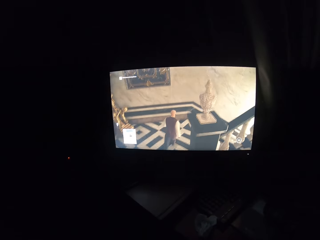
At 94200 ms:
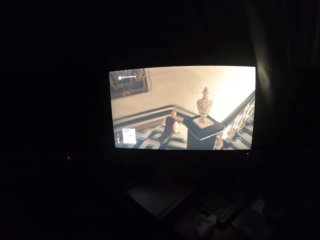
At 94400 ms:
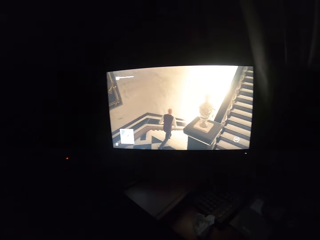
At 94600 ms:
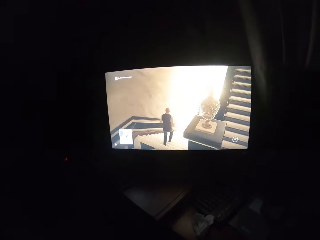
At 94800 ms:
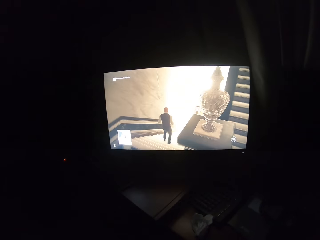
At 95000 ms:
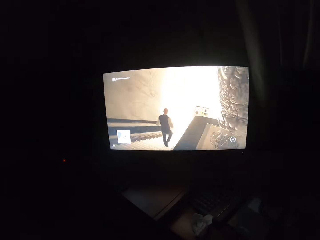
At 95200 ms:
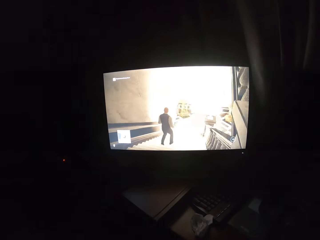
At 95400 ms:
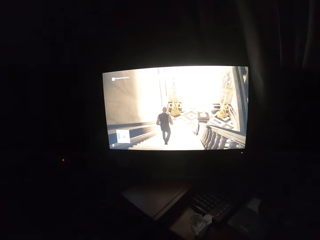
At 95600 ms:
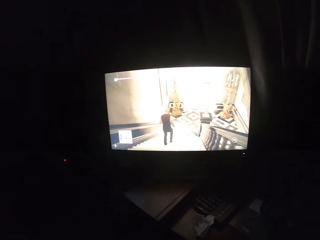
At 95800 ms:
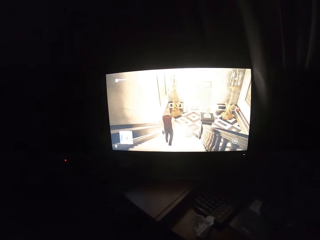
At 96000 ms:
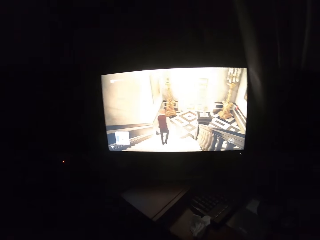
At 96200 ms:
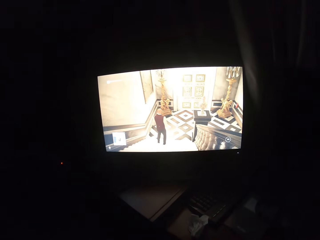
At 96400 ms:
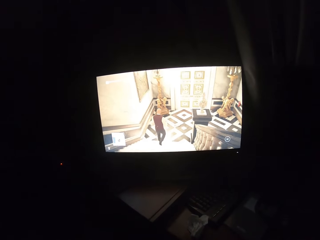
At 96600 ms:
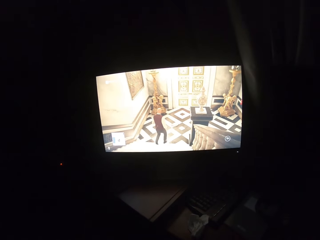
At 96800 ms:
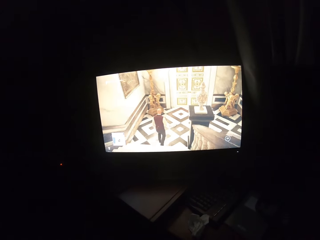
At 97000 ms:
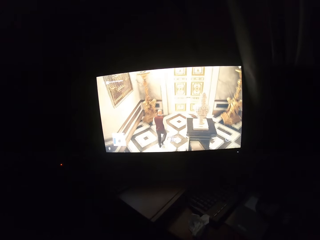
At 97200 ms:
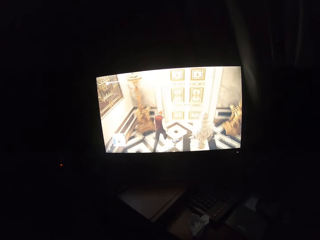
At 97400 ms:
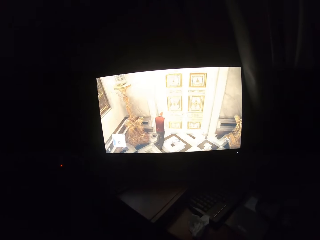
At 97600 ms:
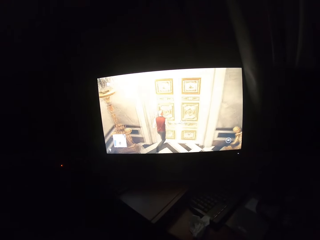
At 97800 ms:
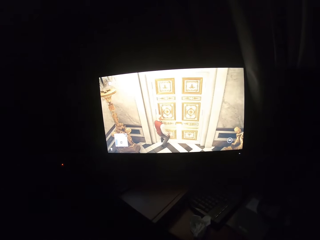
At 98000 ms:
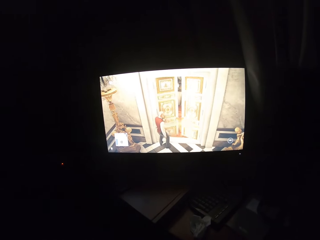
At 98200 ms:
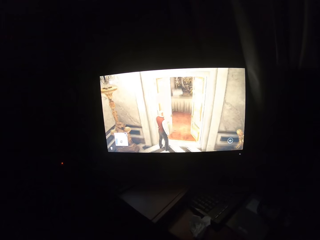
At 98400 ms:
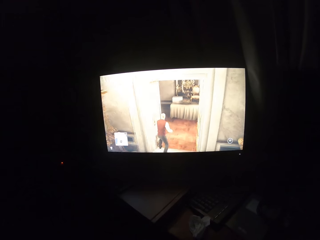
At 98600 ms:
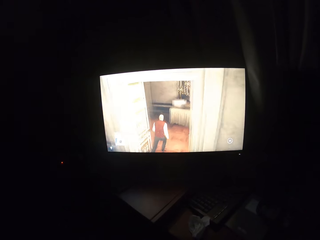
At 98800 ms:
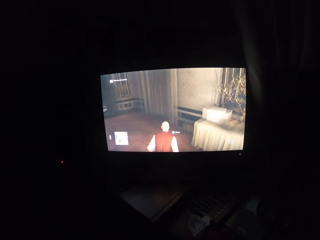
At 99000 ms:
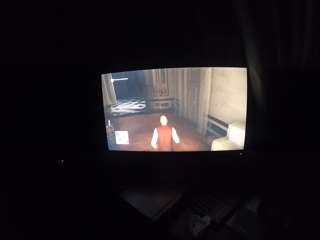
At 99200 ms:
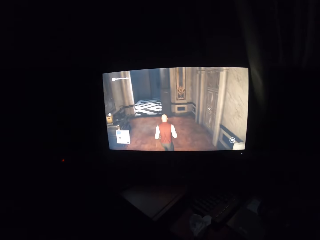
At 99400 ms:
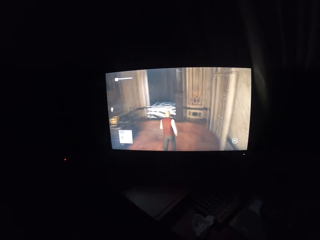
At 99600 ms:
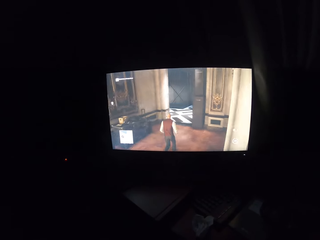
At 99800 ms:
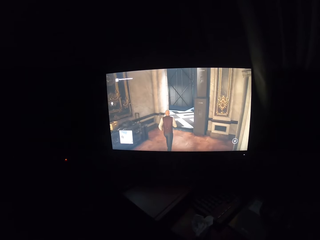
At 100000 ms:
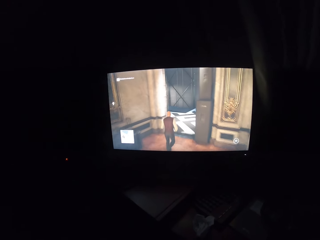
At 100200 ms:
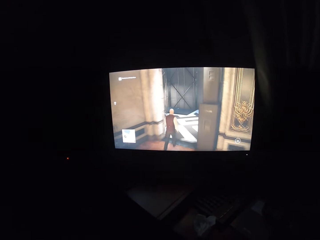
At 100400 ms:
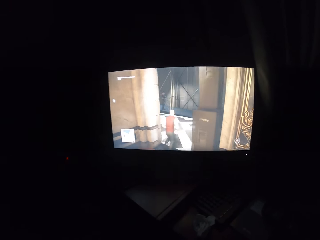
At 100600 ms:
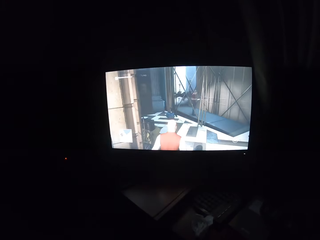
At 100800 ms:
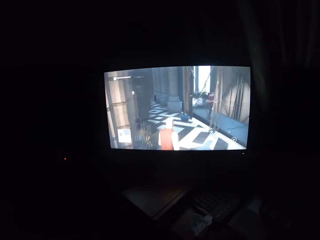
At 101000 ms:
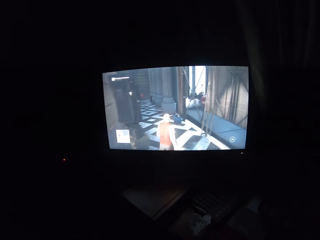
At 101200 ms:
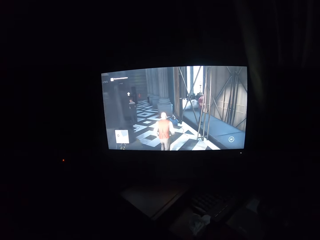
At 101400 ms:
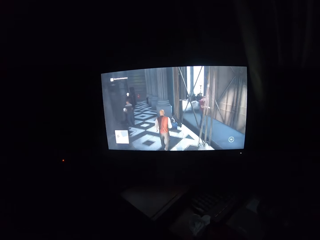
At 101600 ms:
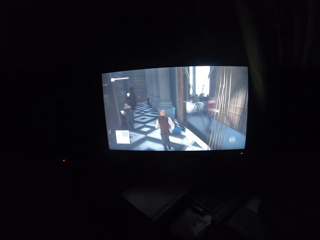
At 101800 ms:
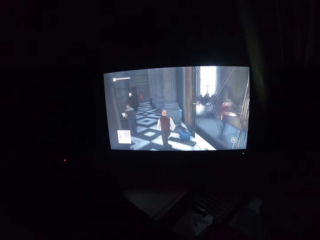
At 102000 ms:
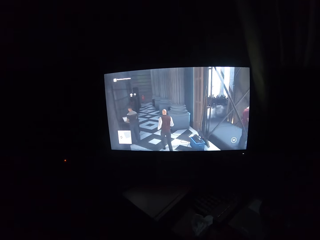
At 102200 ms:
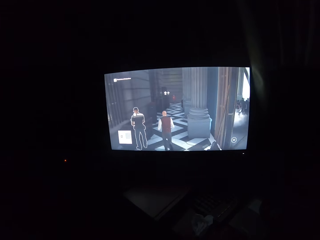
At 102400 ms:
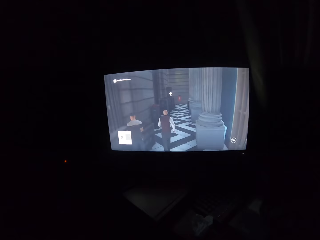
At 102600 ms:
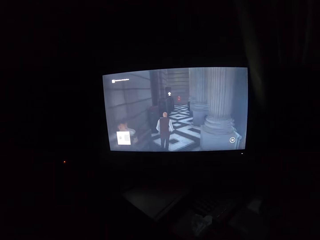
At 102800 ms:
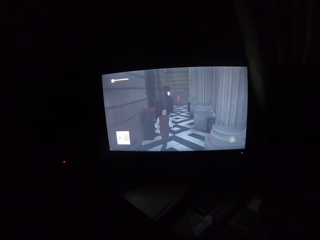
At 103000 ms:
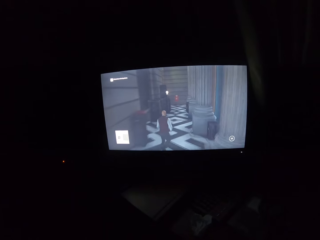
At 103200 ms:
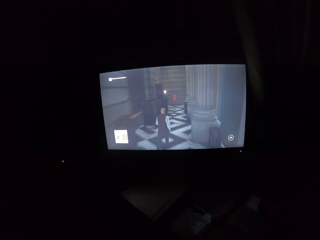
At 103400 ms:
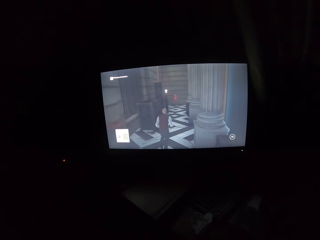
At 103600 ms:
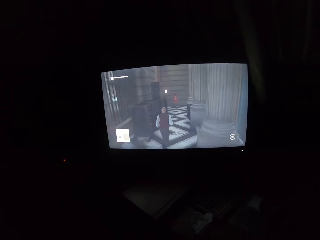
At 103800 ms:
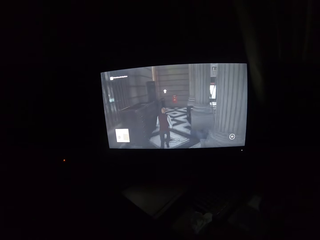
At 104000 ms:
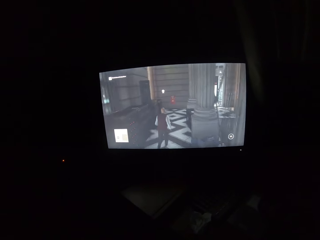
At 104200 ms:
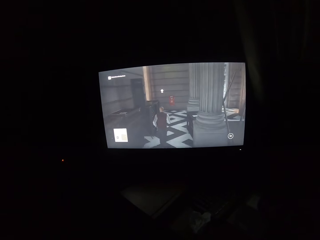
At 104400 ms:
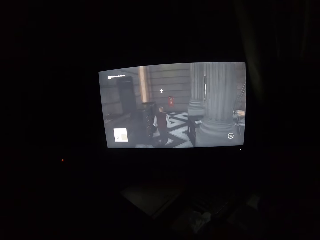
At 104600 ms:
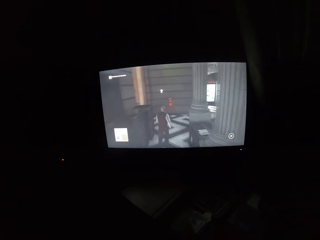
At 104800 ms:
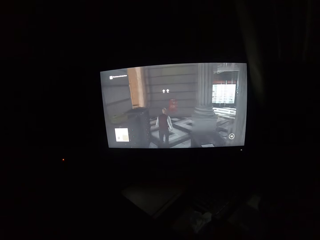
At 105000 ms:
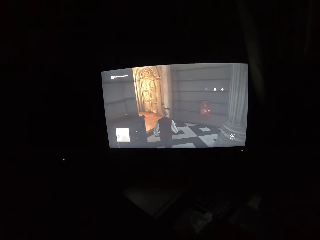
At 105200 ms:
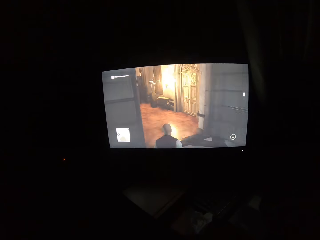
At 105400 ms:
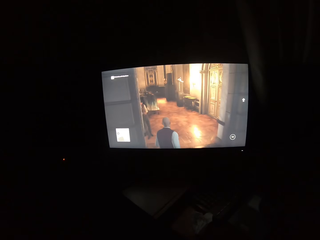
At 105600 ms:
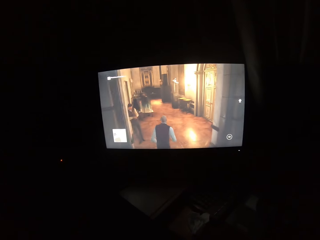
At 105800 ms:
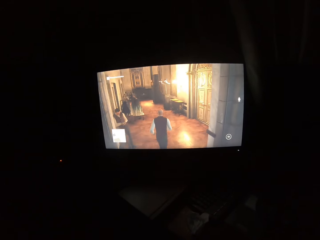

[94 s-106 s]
The camera wearer plays a video game on the screen.

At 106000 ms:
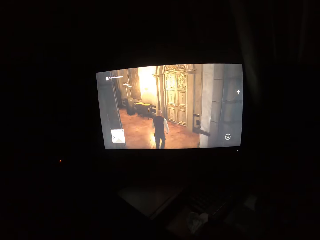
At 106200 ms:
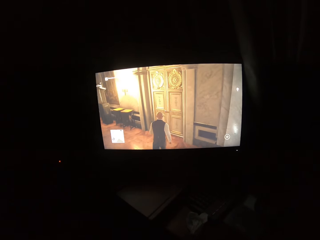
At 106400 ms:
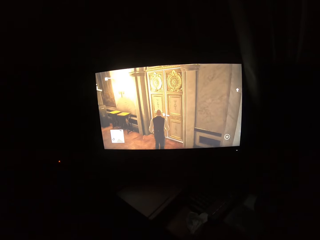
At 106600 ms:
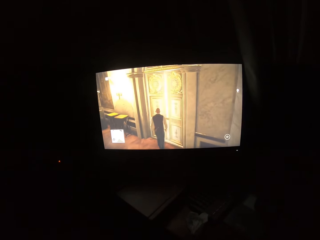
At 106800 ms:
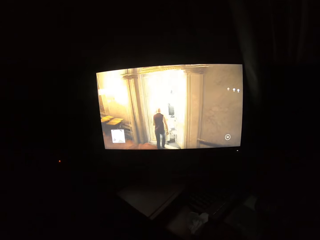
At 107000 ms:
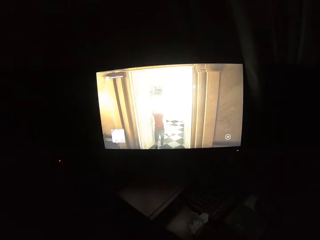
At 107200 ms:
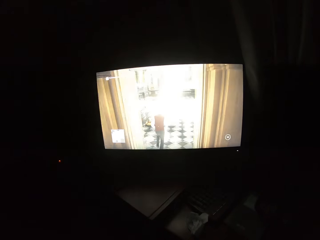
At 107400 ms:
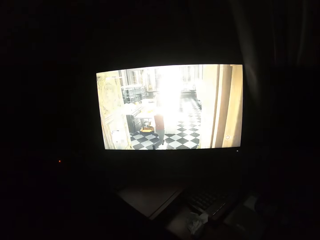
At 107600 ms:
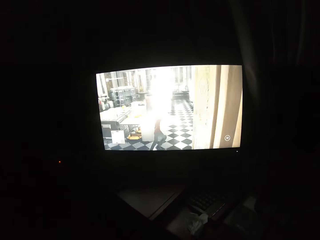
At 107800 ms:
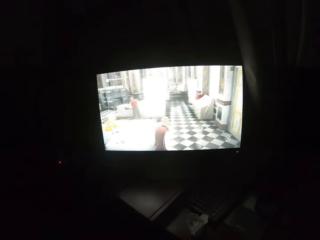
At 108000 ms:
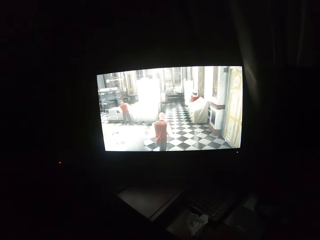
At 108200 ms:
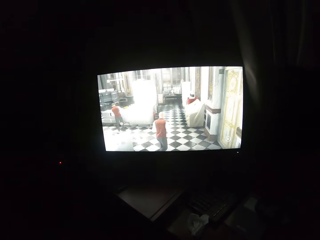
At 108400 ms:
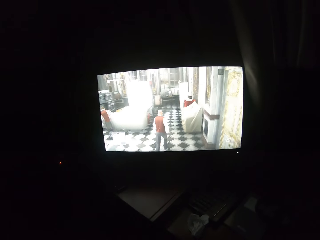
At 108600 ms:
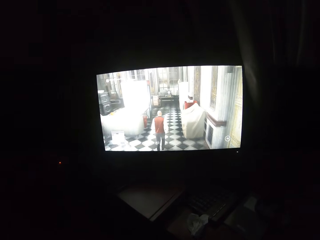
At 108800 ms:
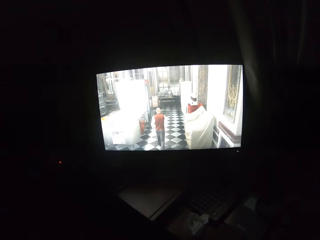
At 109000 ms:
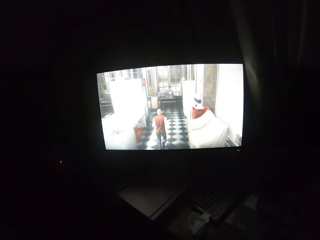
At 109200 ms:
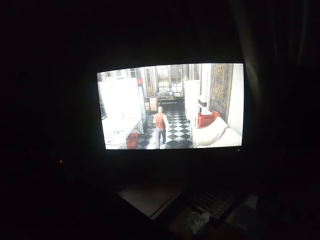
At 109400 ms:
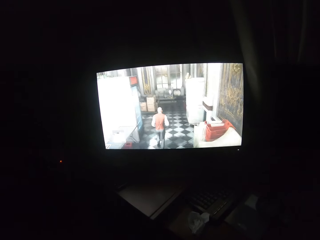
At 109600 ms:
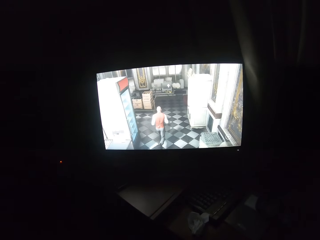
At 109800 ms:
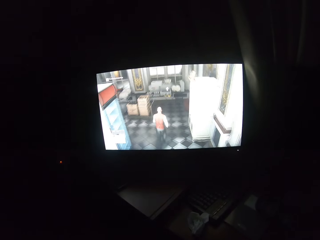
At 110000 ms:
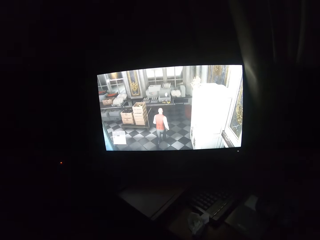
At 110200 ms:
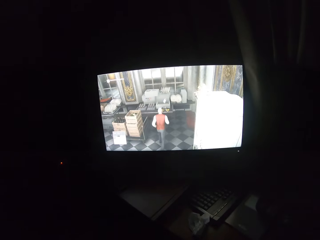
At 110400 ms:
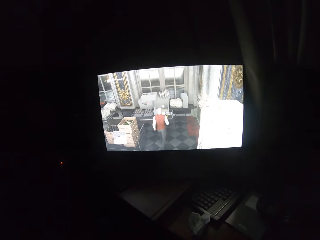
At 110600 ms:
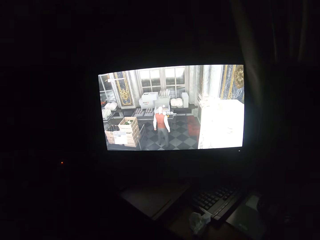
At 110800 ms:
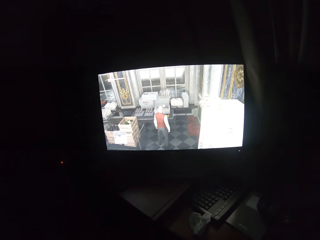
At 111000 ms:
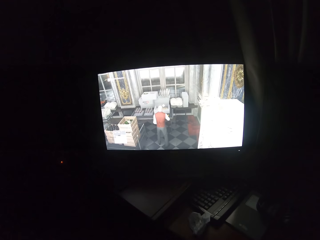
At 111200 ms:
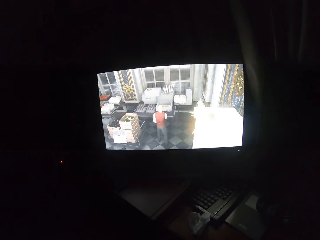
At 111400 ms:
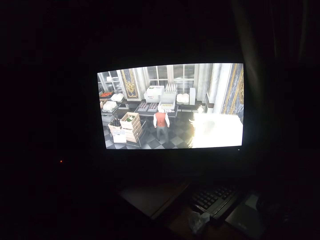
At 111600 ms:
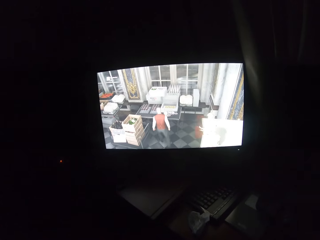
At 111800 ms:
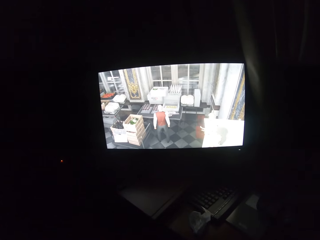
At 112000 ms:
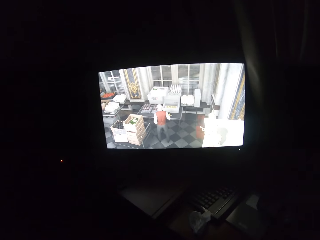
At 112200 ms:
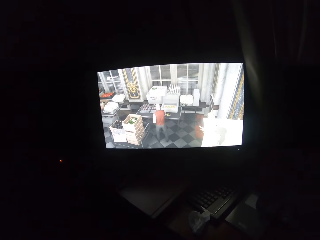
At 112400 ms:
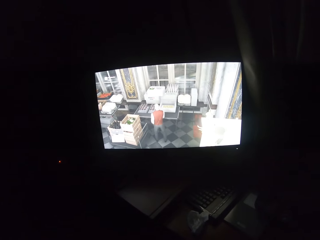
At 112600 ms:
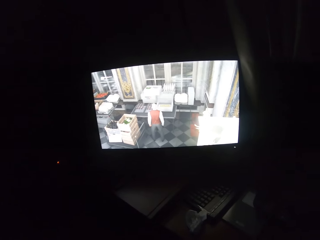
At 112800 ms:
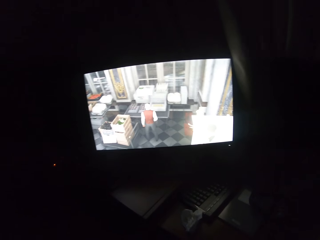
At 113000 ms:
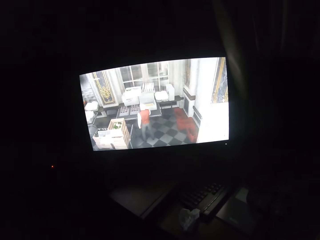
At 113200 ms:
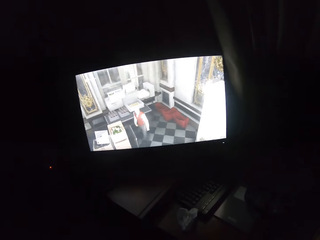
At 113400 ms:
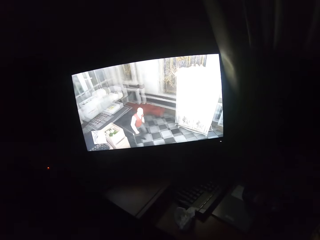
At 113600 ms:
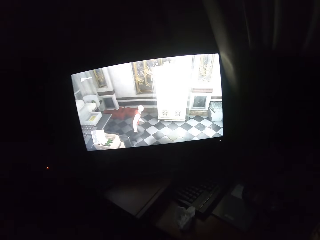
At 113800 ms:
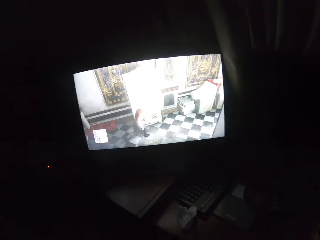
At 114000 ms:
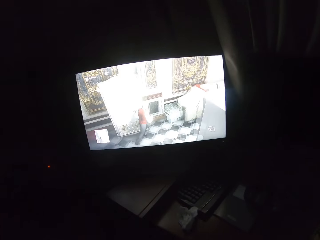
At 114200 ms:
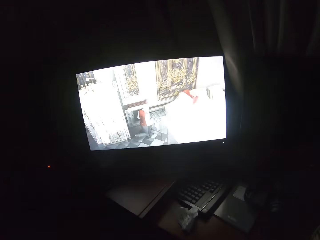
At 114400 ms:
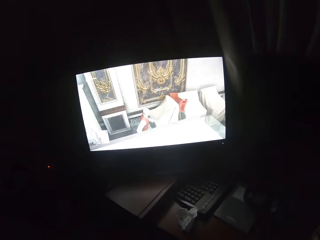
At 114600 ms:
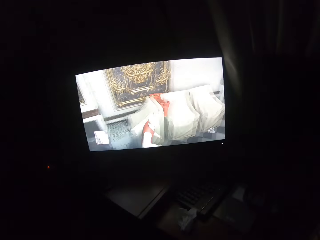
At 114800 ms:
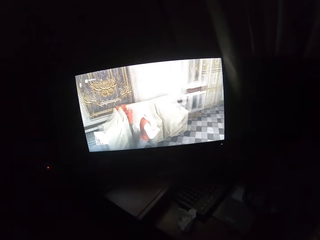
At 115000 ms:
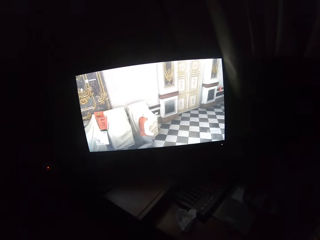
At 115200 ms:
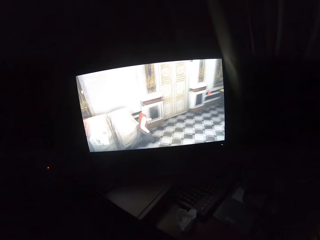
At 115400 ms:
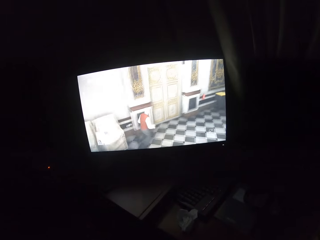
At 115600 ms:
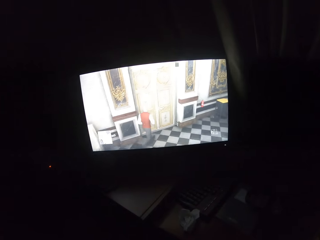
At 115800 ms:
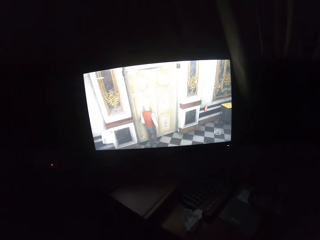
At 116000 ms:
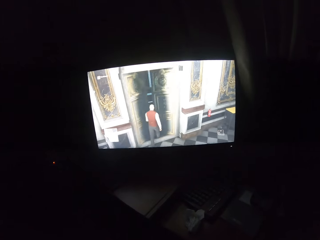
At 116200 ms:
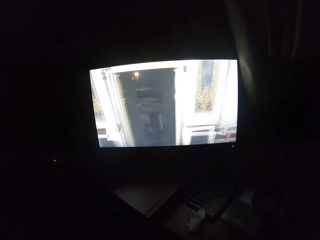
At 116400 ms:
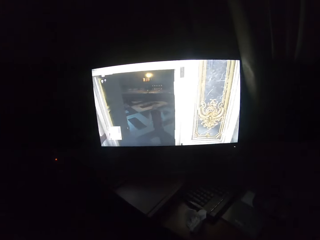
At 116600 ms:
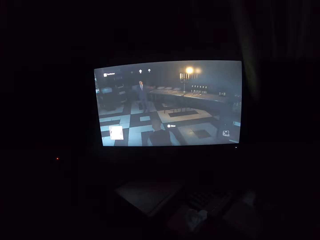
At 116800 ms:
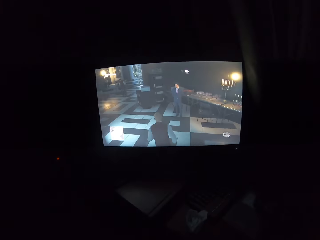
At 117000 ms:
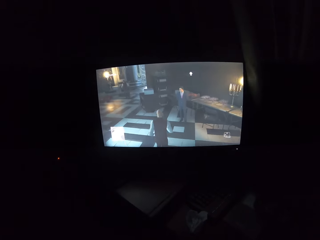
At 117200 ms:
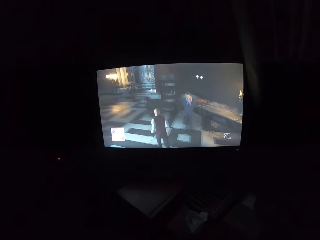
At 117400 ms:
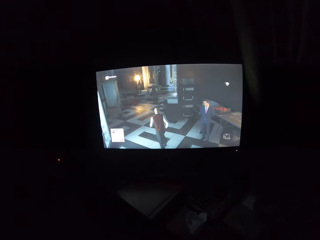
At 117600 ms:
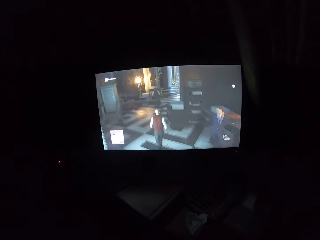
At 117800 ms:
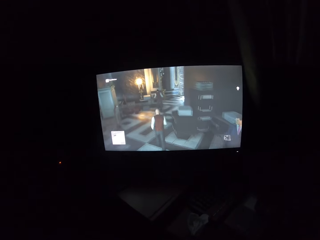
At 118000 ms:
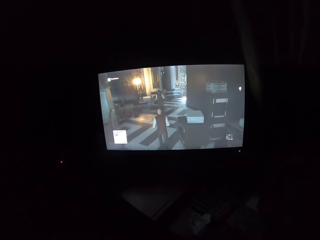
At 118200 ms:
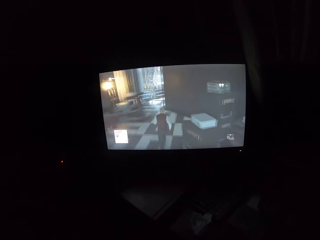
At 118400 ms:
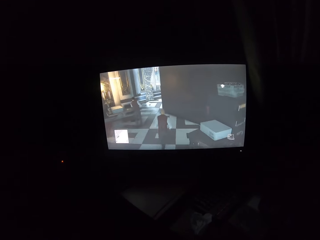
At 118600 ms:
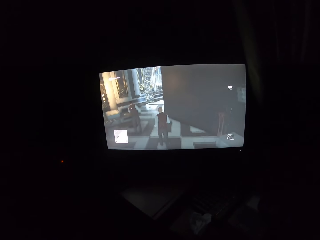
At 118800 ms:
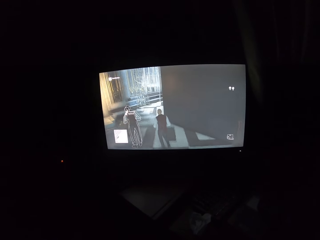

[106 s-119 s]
The camera wearer turns to the side. They play a video game on the screen.
